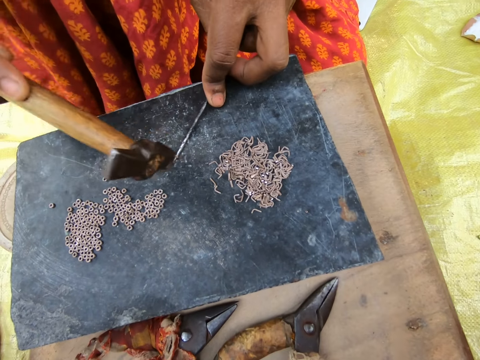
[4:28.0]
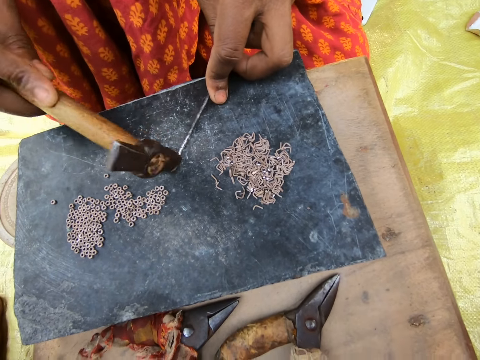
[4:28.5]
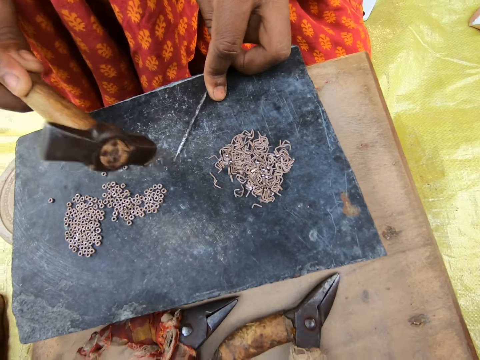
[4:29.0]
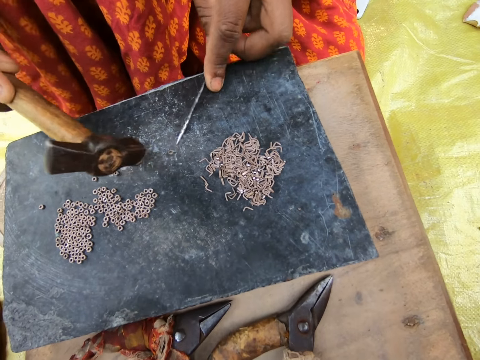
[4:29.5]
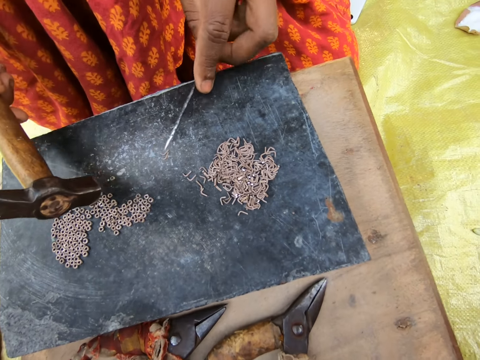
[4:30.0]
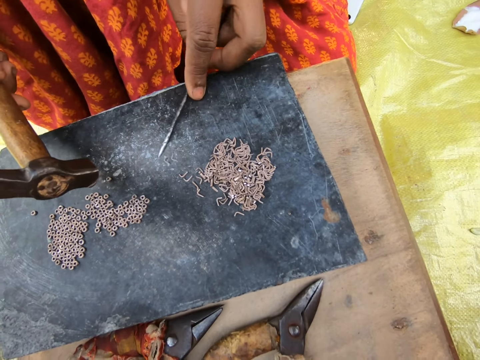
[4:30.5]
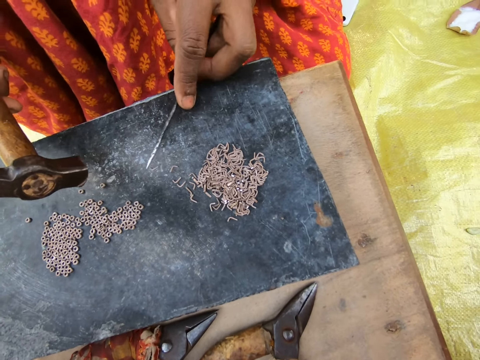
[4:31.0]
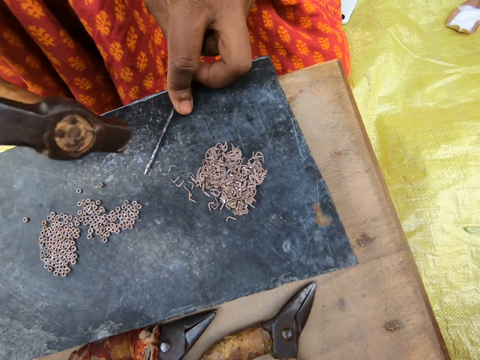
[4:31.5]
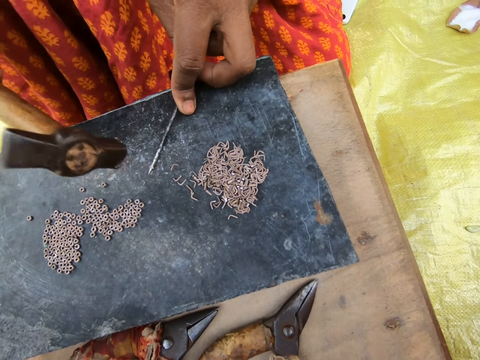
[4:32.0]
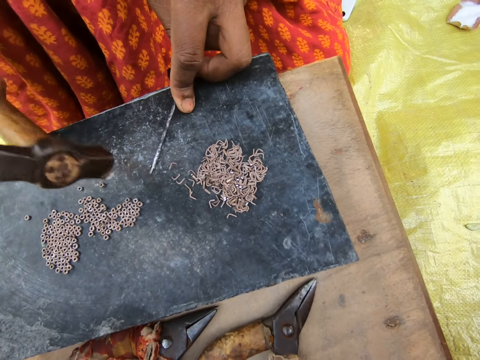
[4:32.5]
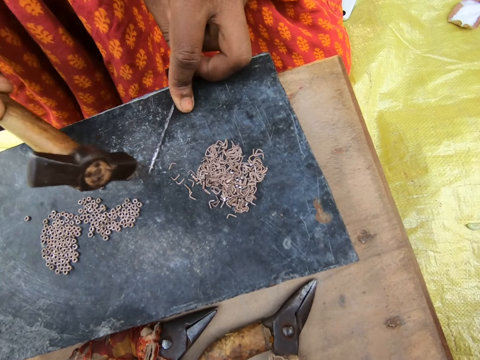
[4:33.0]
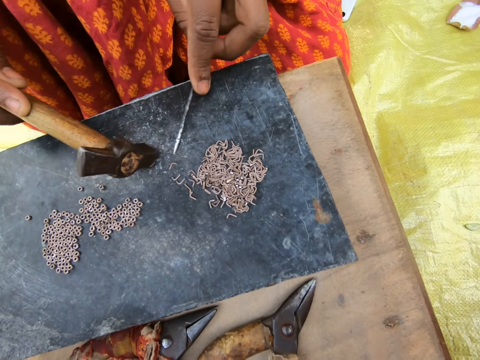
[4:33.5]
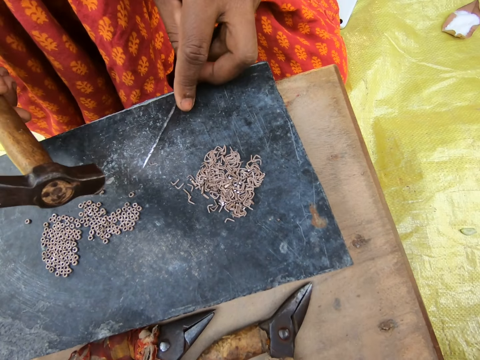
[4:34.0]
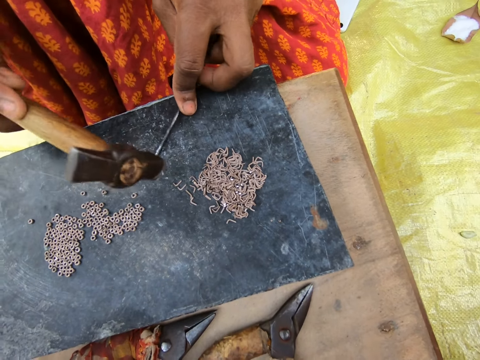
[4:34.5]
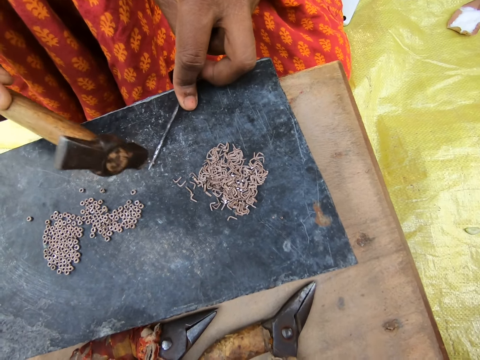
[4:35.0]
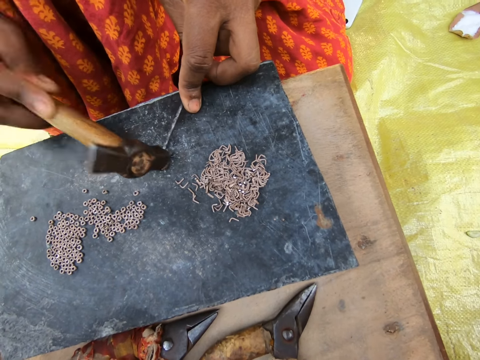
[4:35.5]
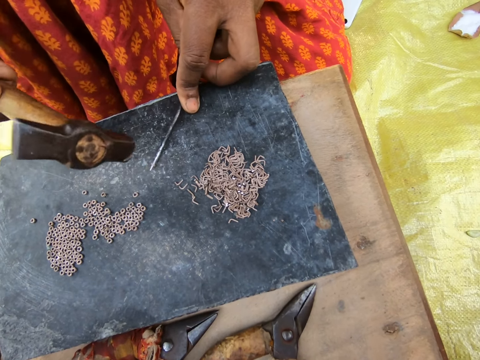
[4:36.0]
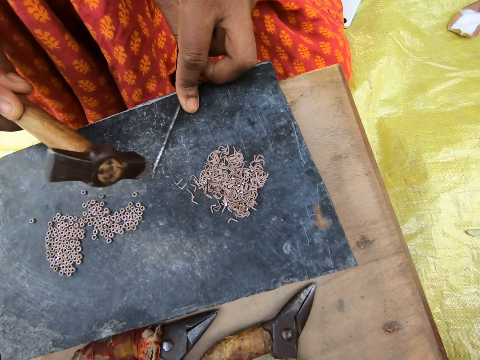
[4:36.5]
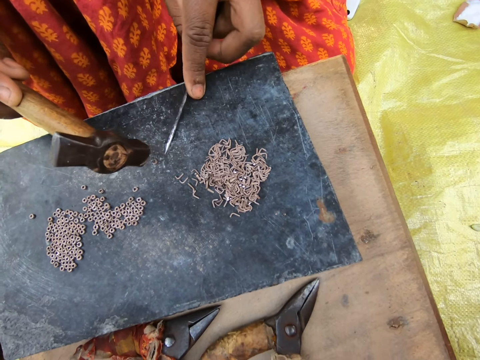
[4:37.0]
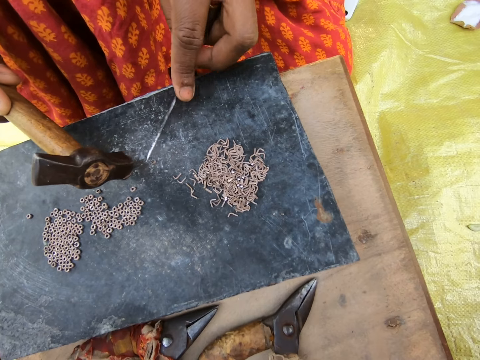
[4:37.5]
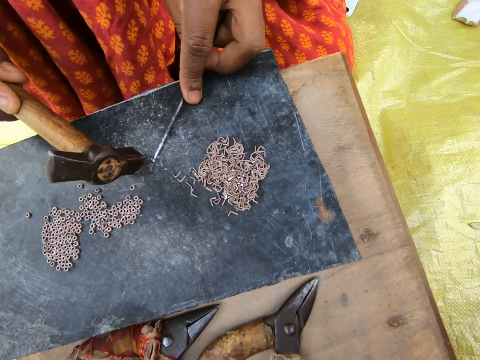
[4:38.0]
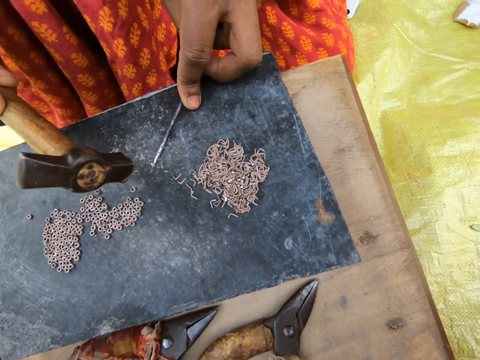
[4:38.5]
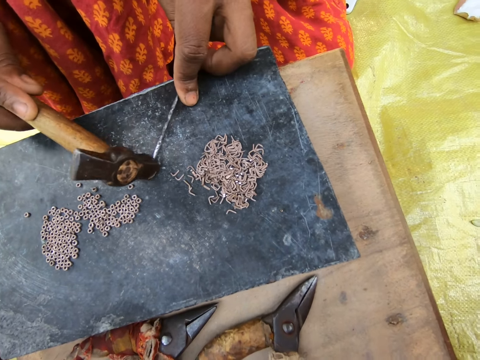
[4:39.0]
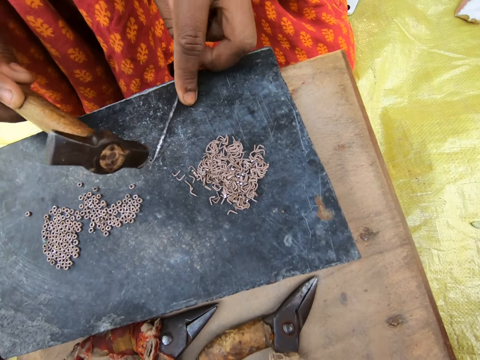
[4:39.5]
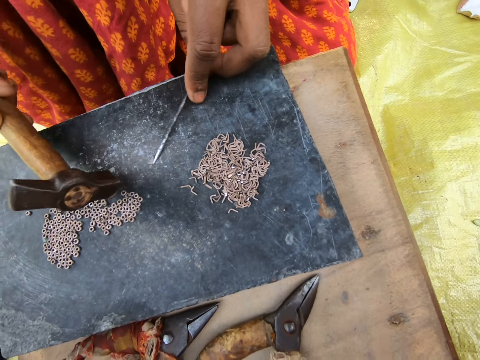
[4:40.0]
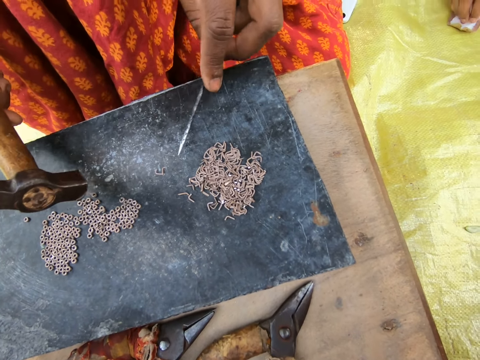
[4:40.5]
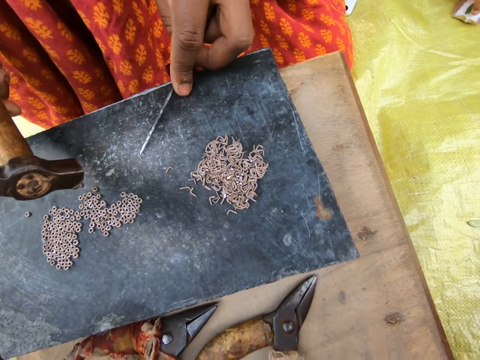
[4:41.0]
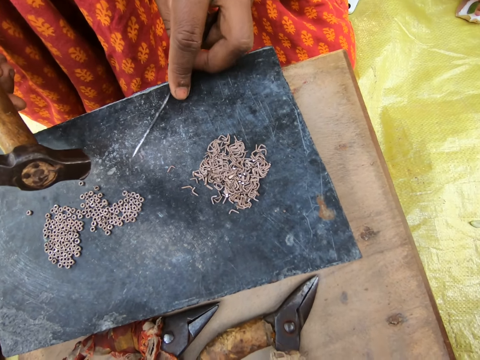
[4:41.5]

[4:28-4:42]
A woman hits a metal with a hammer. She moves pieces of metal on the board. She hits the metal with the hammer. She moves the pieces of metal on the board. She hits the metal with the hammer. She moves the pieces of metal on the board.

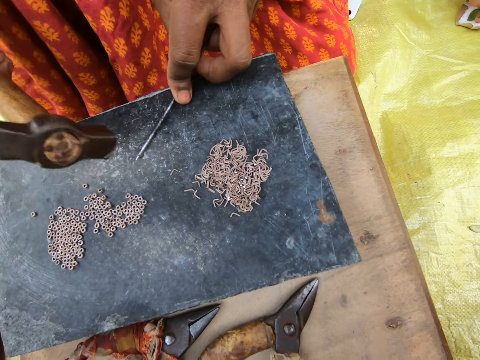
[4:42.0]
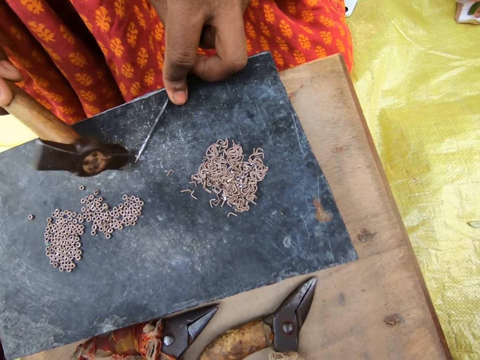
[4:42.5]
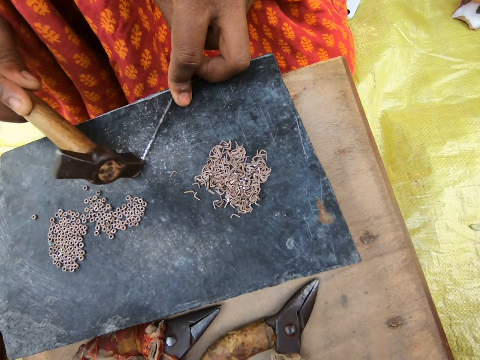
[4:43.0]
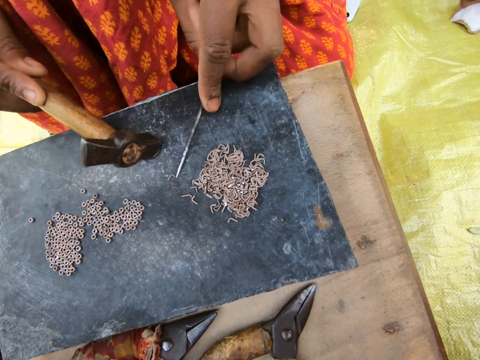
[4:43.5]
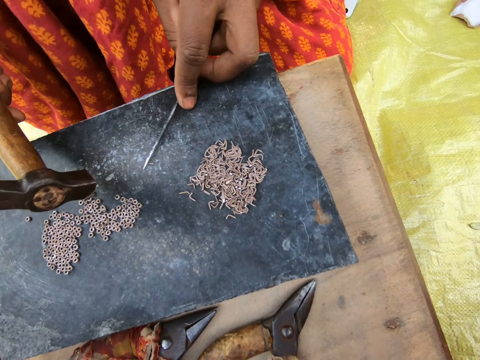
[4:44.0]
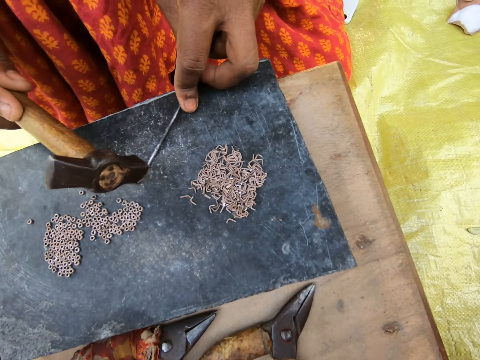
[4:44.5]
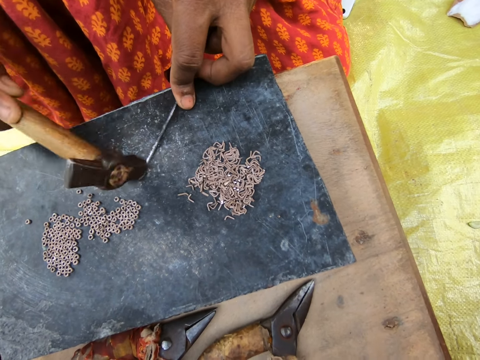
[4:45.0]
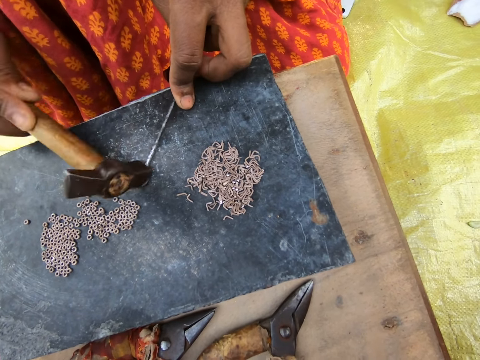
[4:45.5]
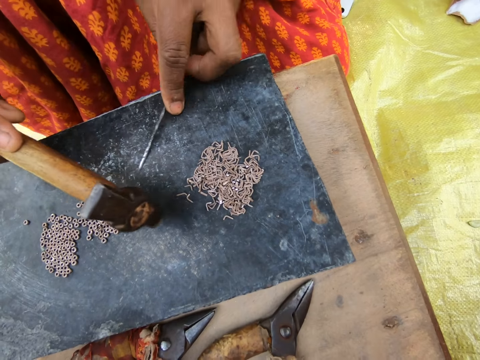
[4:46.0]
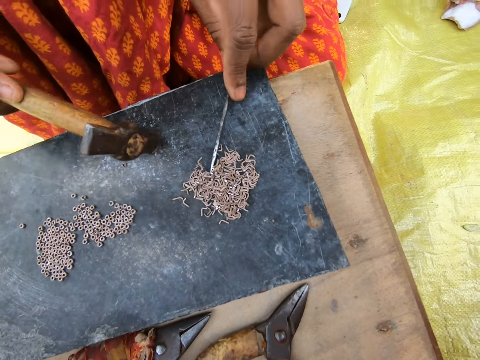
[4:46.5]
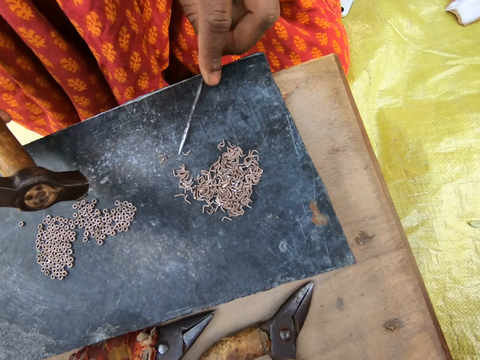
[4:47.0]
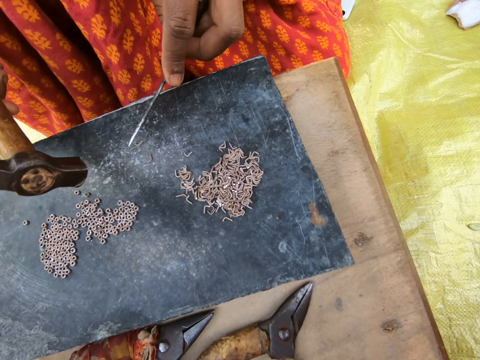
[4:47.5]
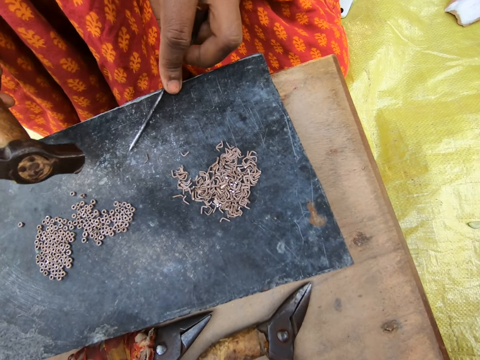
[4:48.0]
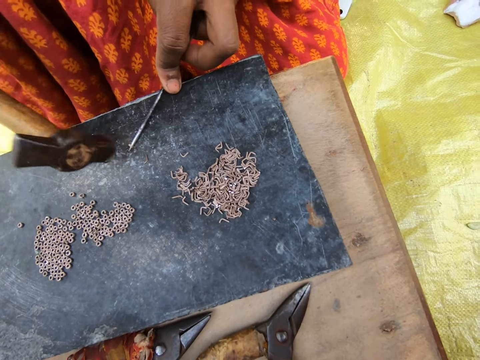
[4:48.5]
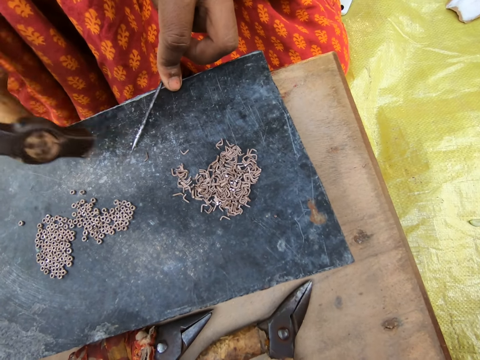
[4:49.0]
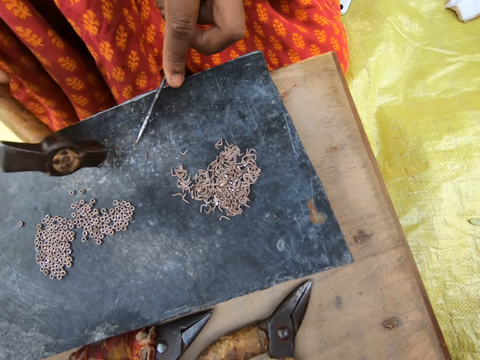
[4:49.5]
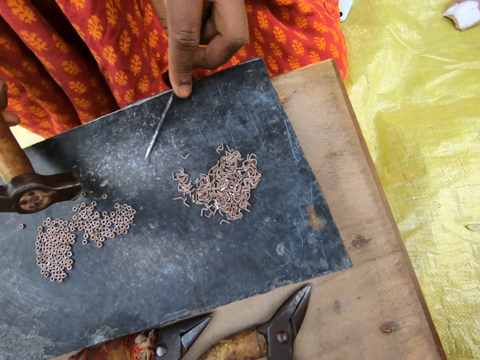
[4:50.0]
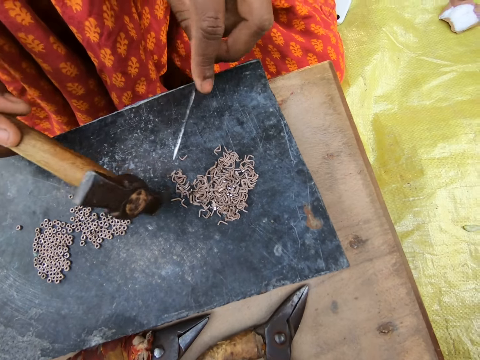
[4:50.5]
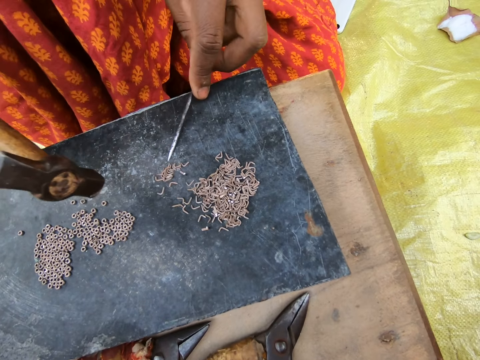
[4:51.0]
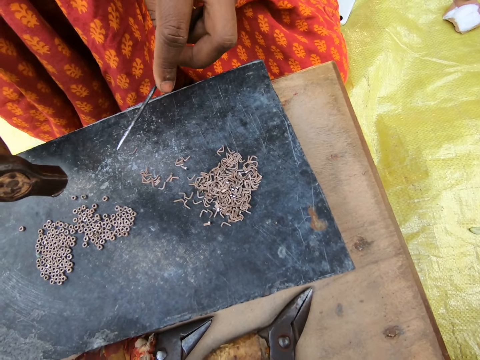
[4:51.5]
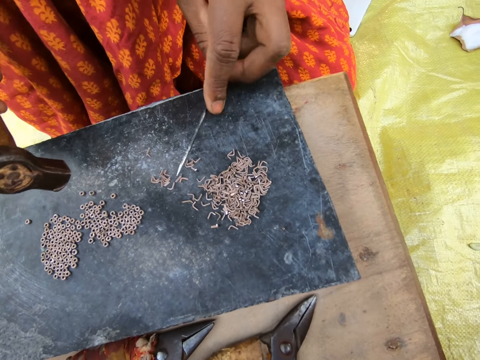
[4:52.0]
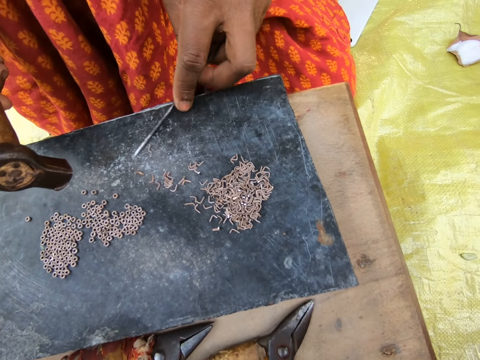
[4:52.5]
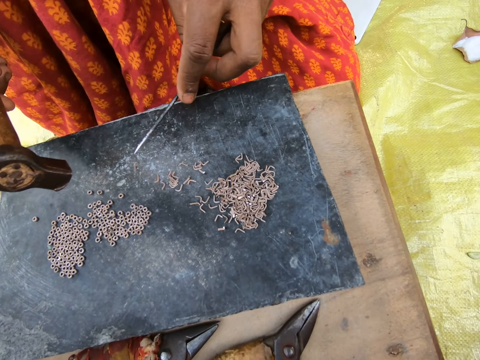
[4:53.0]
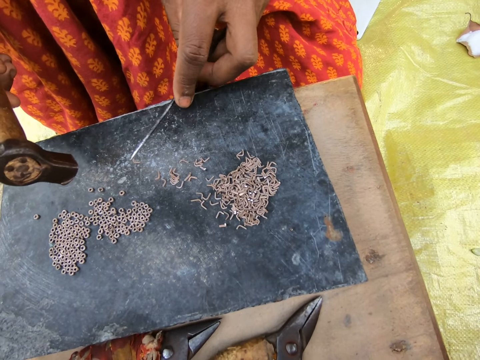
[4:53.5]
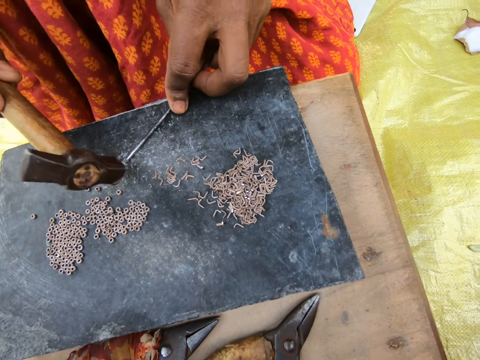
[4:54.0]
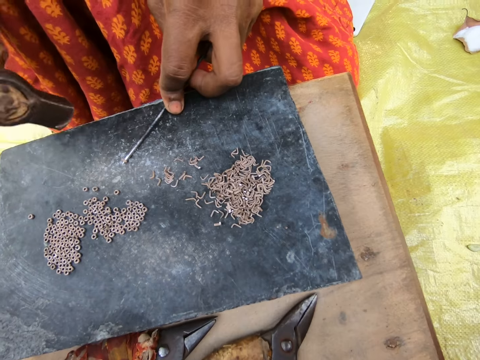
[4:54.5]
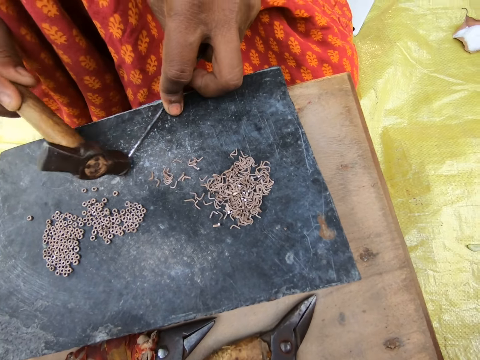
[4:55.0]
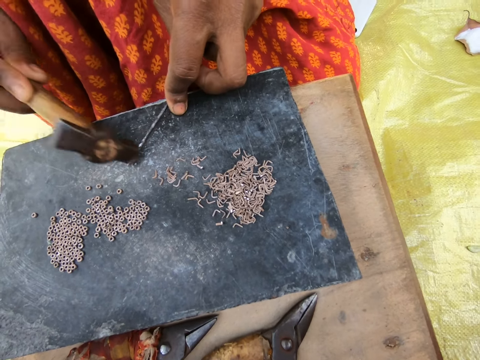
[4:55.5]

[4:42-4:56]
A woman hits a metal with a hammer. She moves pieces of metal on the board. She hits the metal with the hammer. She pushes the metal ring on the table aside with the rod in her left hand. She moves the pieces of metal on the table with the rod in her left hand. She hits the piece of metal into a ring with the hammer in her right hand. She pushes the metal ring on the table aside with the hammer in her right hand. She moves the piece of metal on the table with the rod in her left hand. She moves the pieces of metal on the table with the hammer in her right hand. She moves the pieces of metal on the table with the rod in her left hand. She hits the piece of metal into a ring with the hammer in her right hand.
